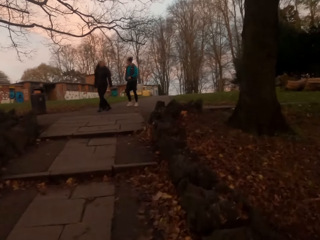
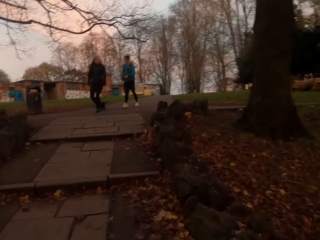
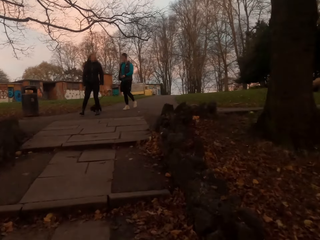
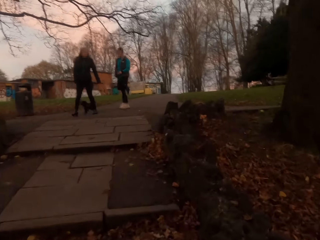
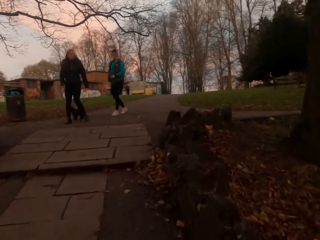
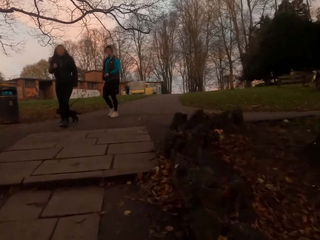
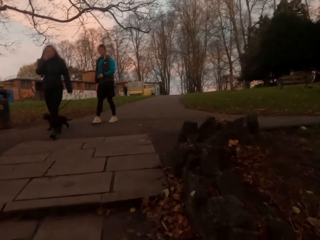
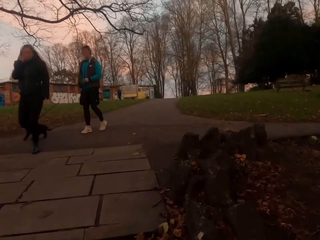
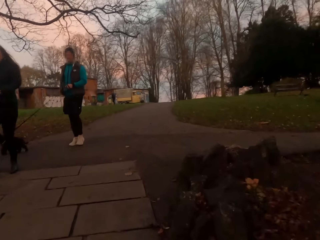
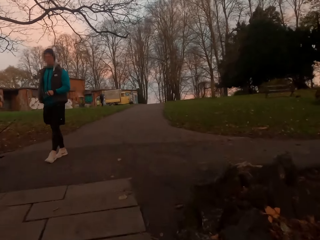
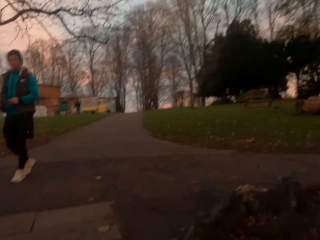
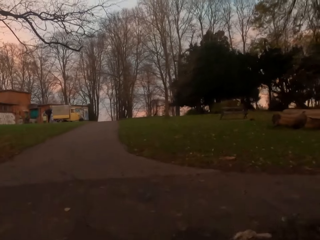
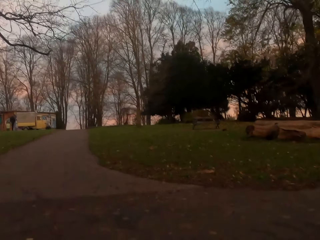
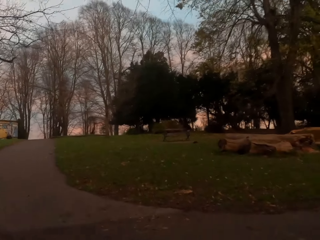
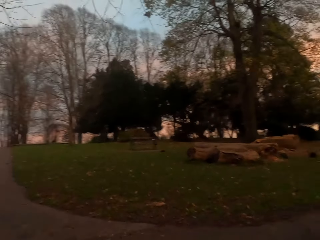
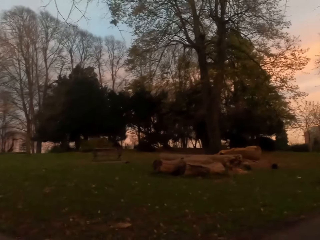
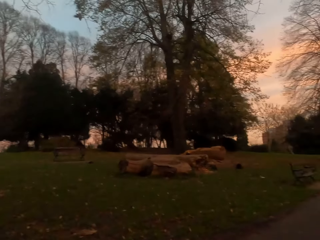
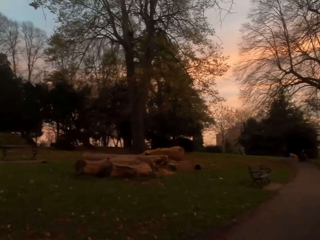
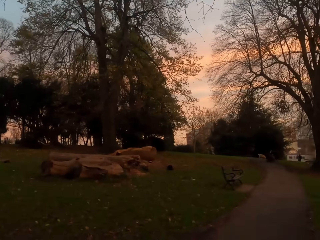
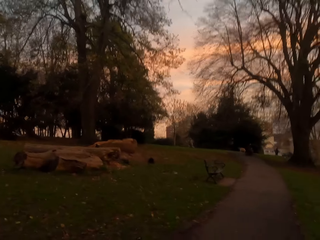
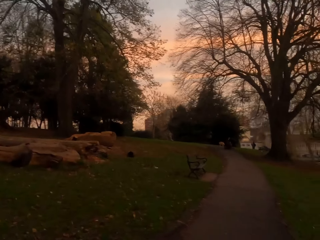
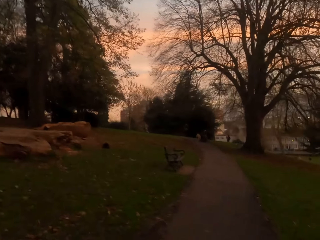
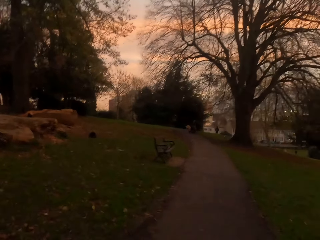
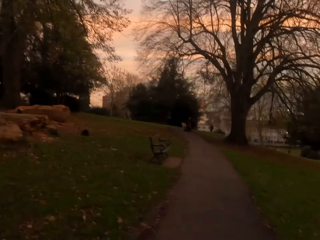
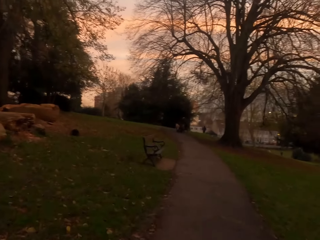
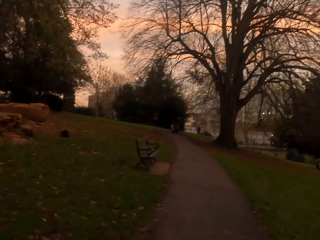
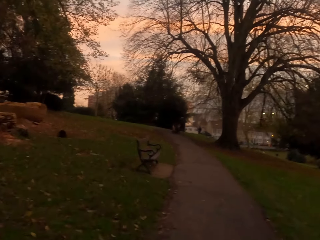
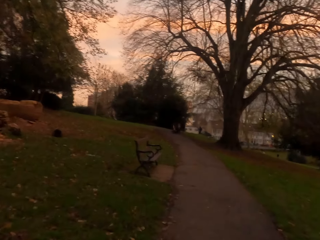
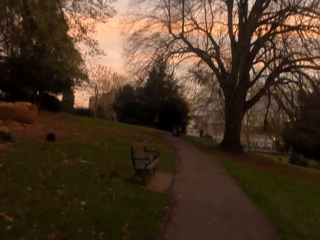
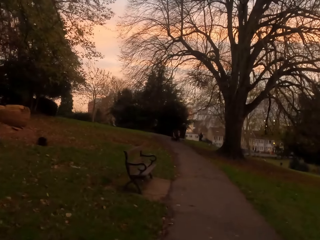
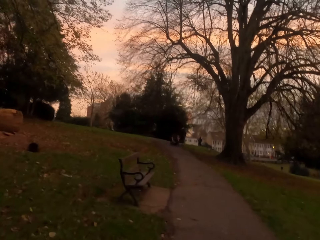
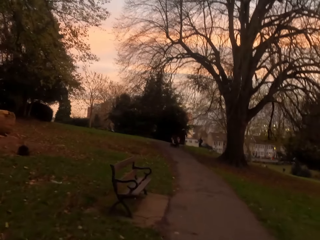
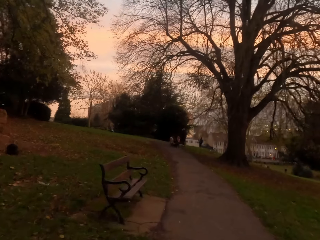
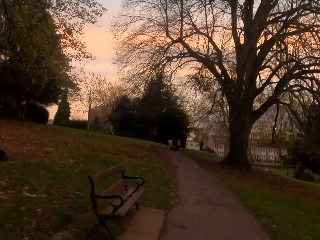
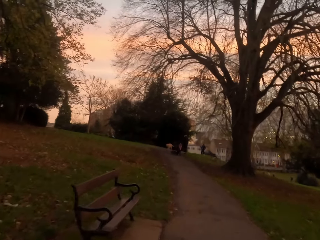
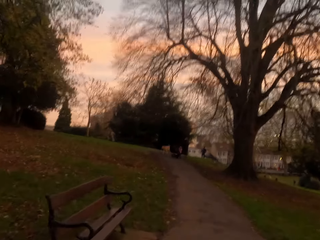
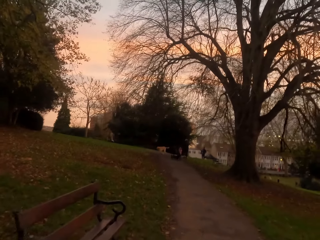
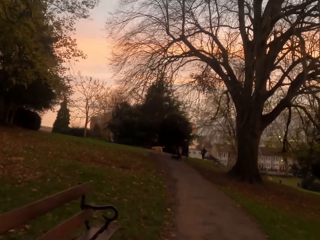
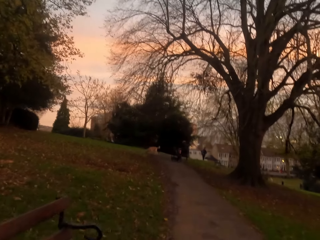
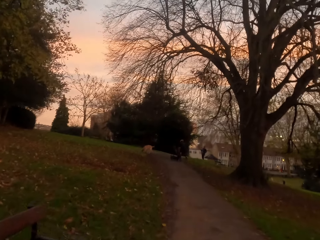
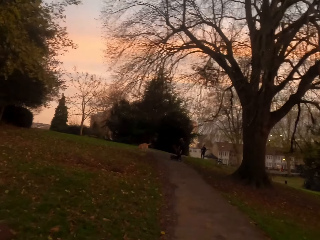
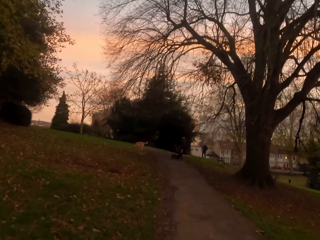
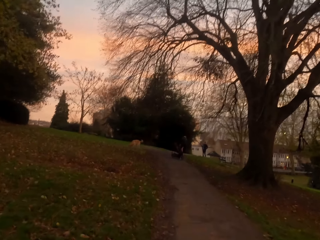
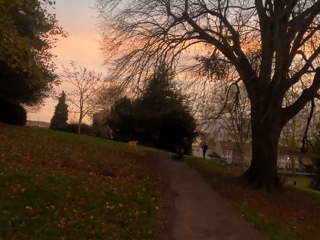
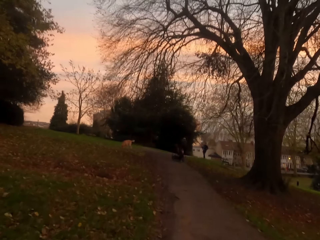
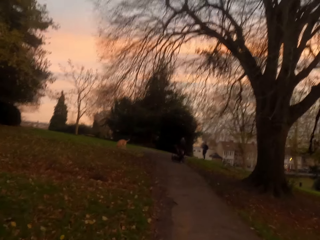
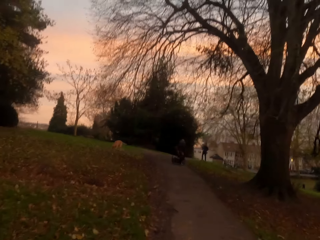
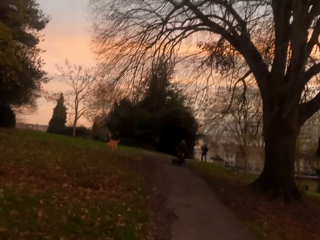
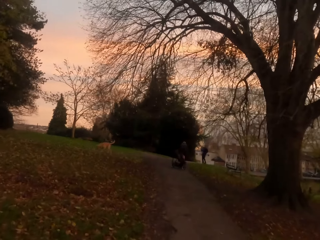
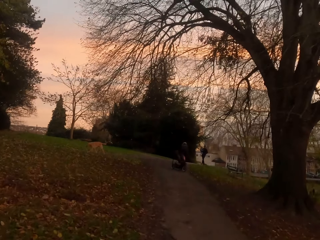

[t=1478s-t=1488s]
The camera wearer jogs along a path.

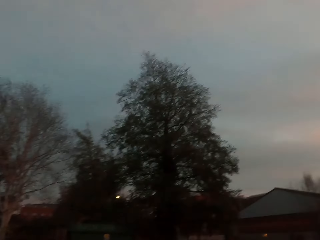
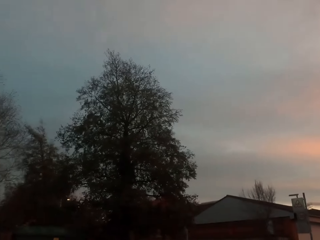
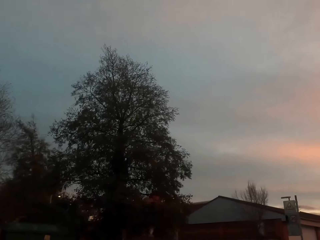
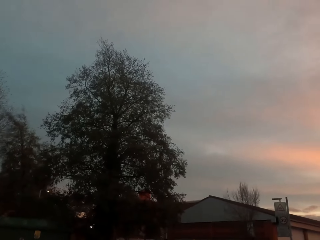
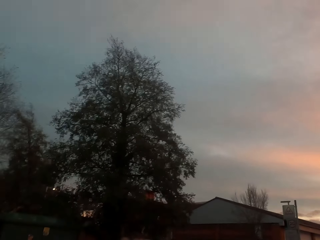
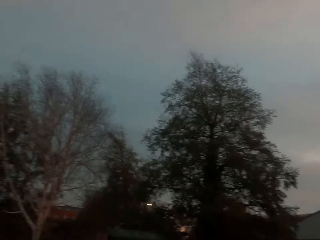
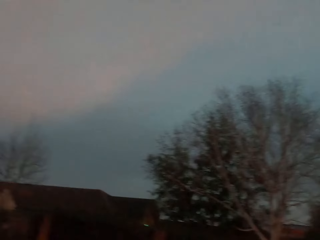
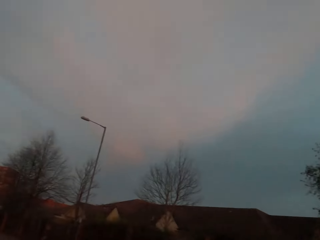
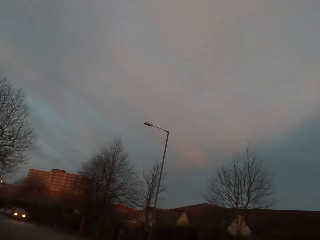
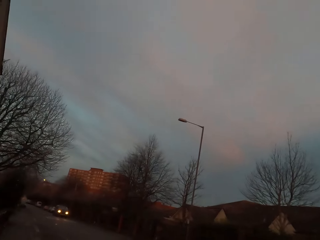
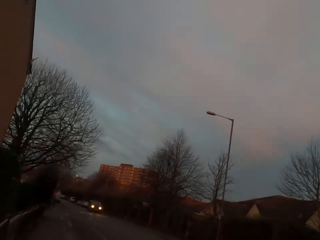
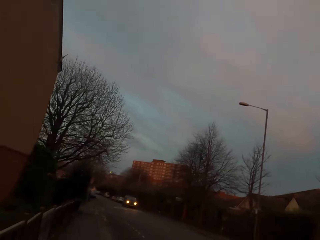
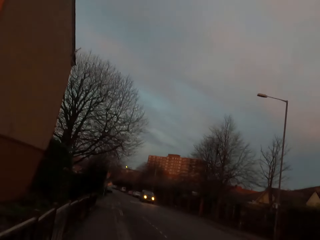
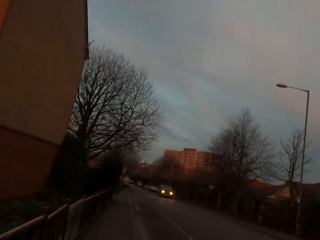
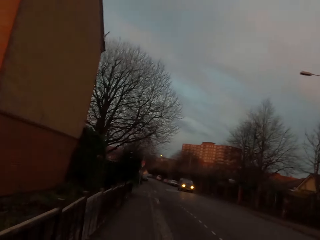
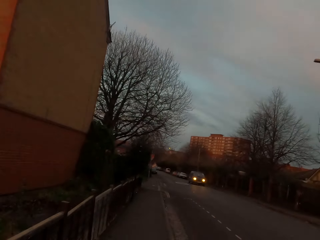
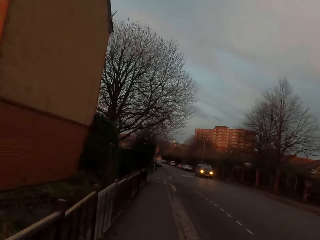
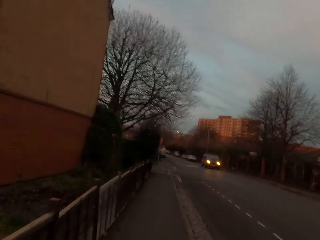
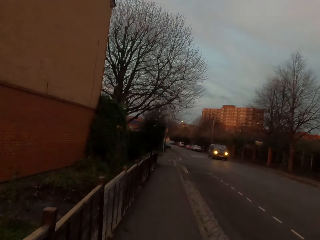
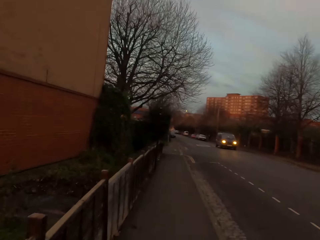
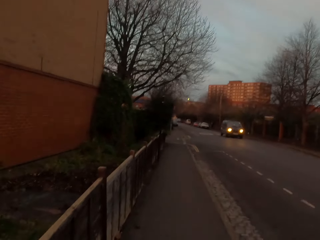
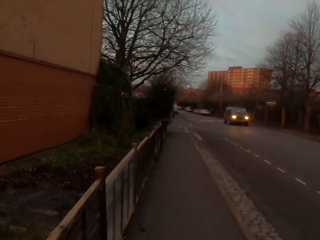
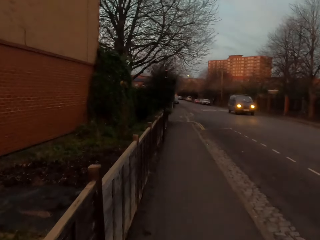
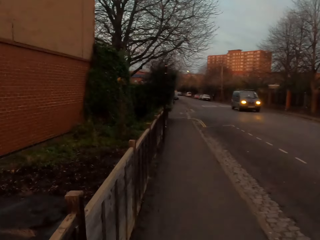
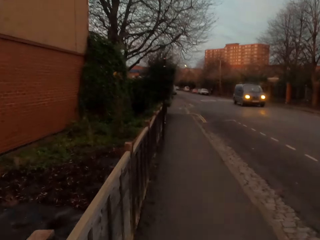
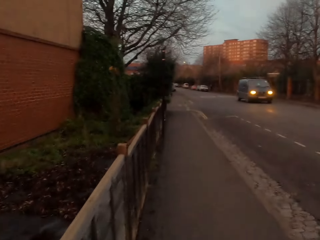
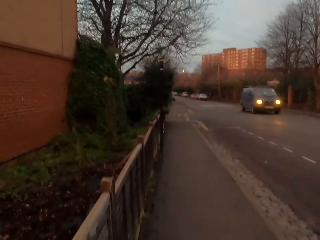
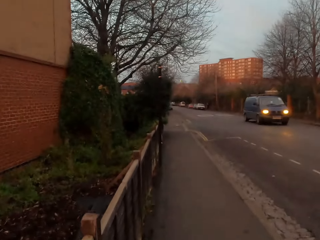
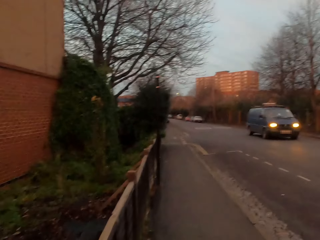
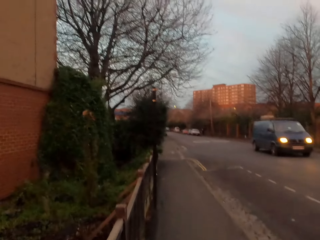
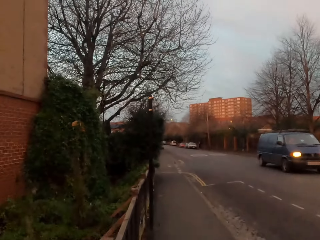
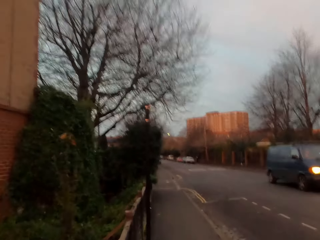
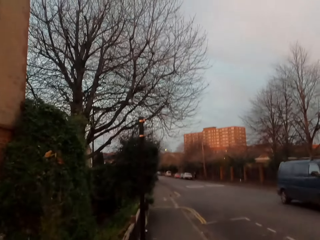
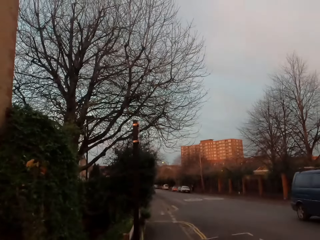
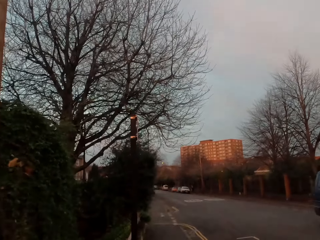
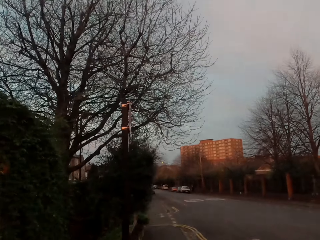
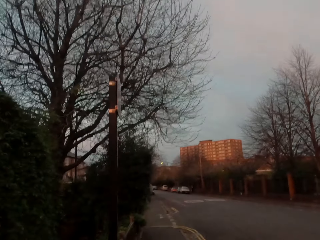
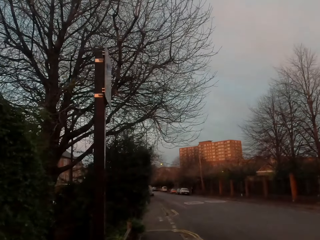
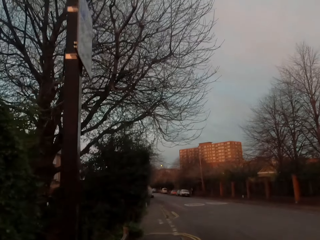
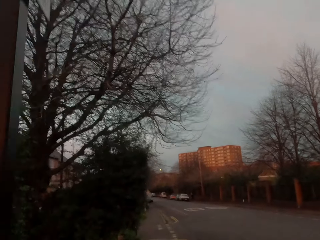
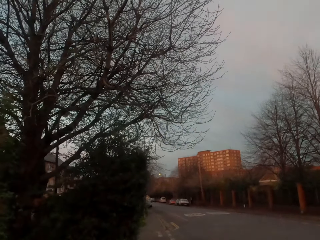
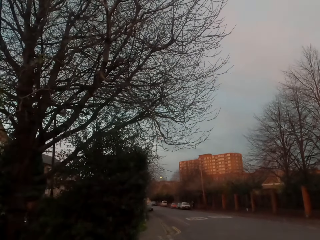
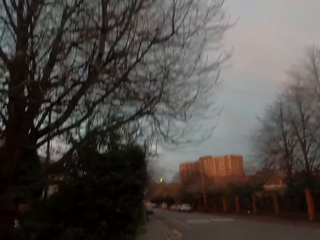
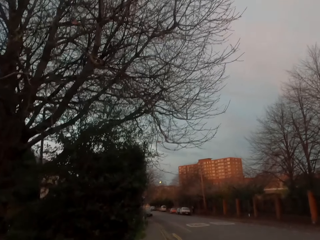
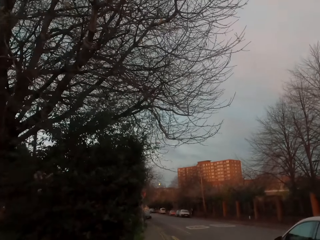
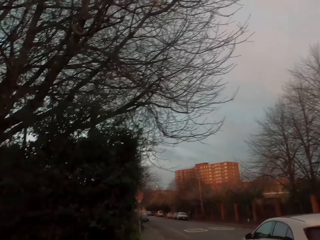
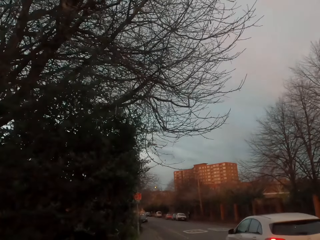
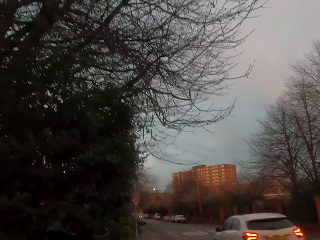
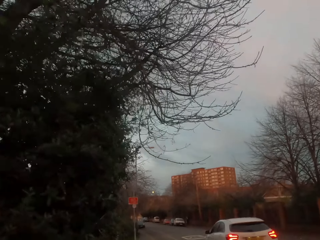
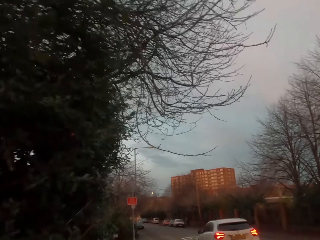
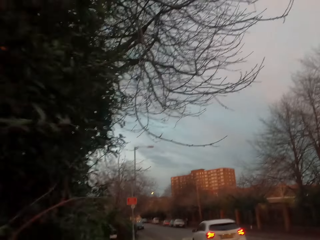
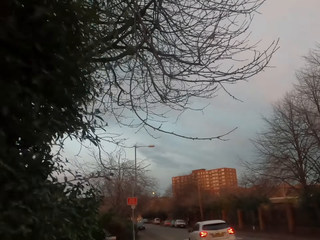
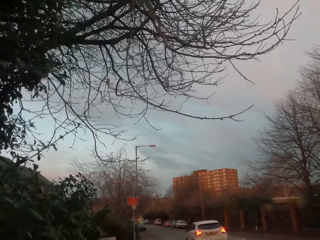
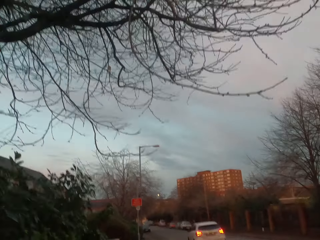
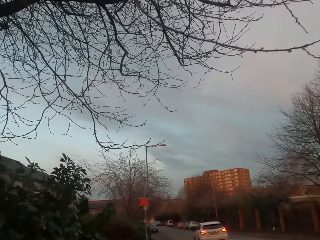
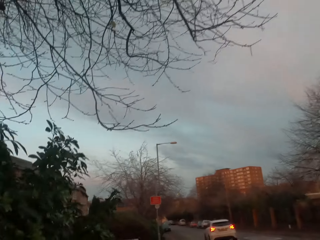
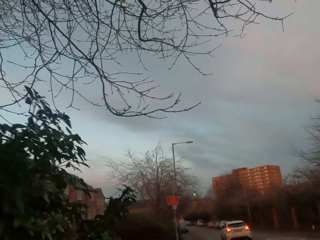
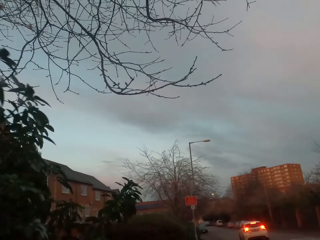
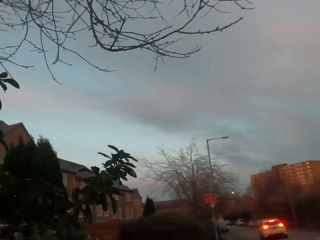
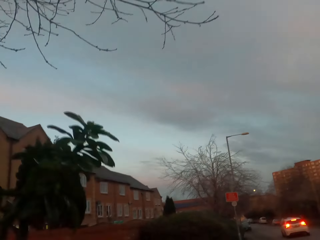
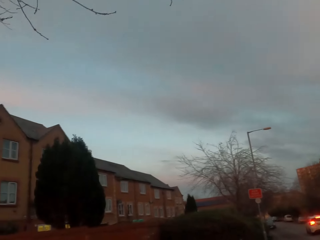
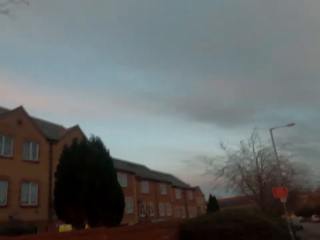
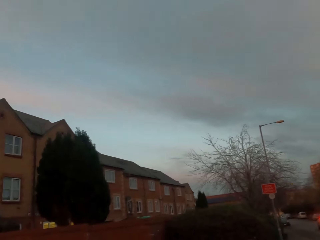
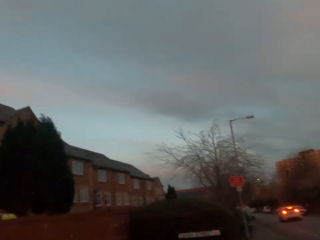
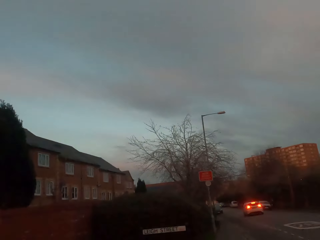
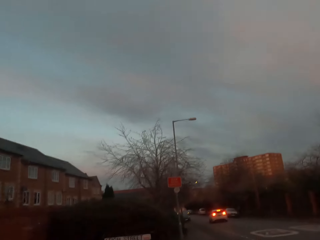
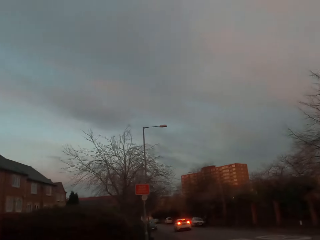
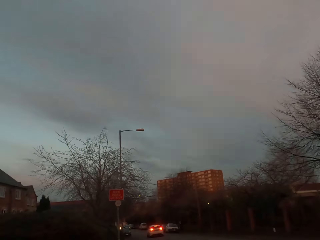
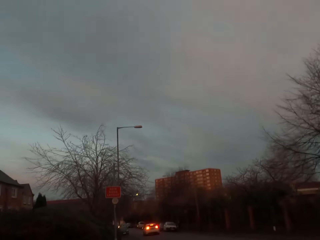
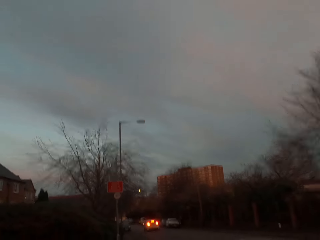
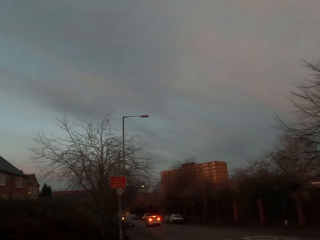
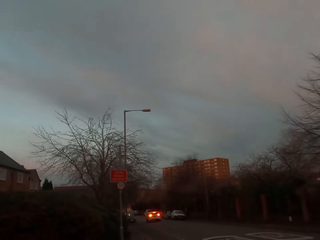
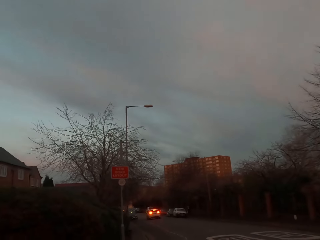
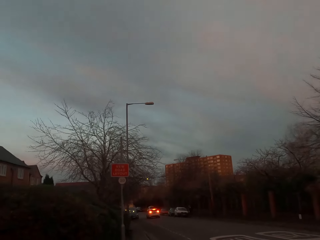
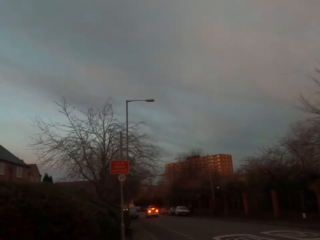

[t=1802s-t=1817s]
The camera wearer turns right into a road. They jog on a pavement beside the road. A blue minibus drives past the camera wearer. A white car drives past the camera wearer.
